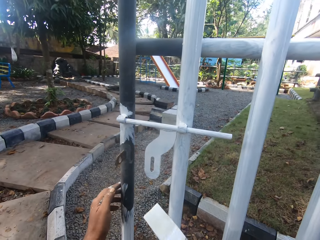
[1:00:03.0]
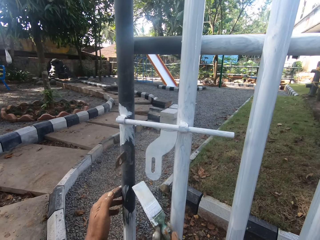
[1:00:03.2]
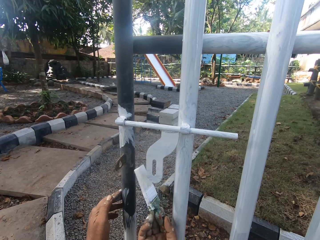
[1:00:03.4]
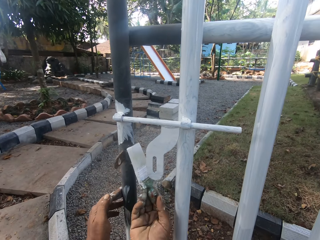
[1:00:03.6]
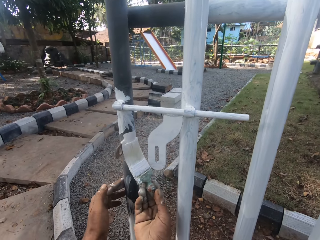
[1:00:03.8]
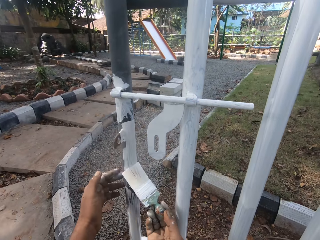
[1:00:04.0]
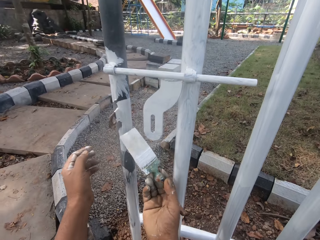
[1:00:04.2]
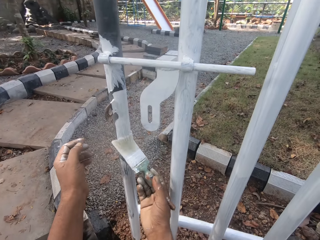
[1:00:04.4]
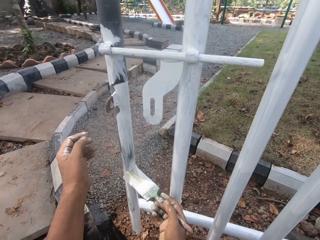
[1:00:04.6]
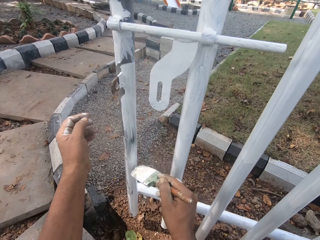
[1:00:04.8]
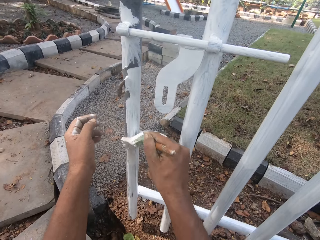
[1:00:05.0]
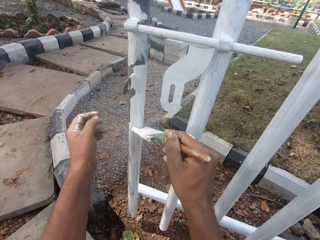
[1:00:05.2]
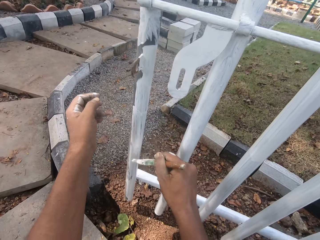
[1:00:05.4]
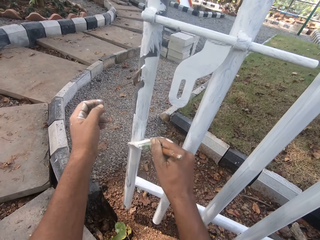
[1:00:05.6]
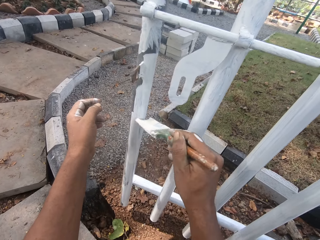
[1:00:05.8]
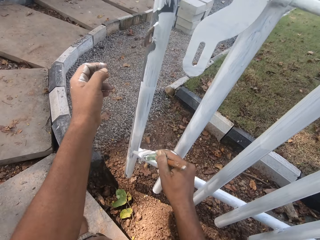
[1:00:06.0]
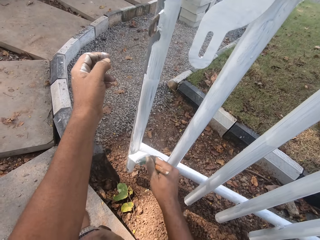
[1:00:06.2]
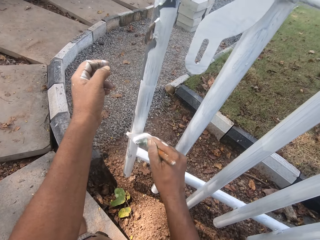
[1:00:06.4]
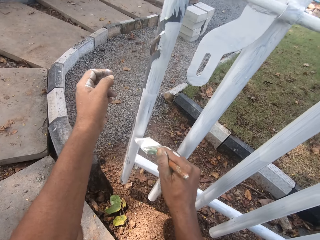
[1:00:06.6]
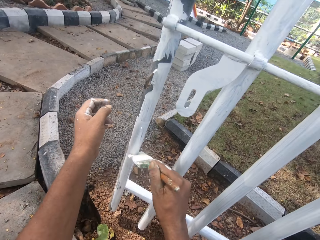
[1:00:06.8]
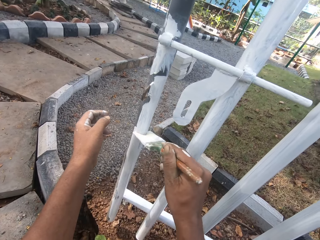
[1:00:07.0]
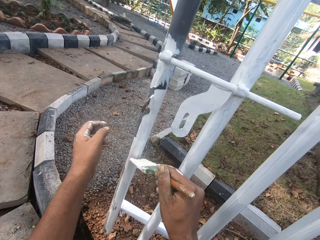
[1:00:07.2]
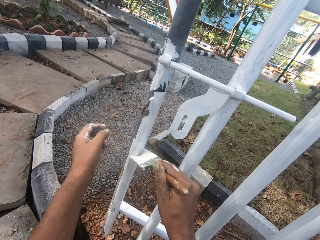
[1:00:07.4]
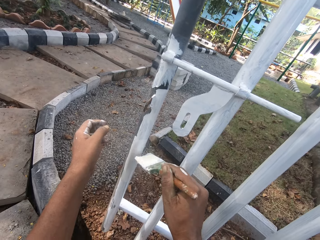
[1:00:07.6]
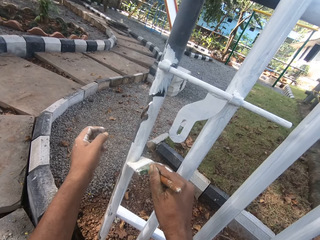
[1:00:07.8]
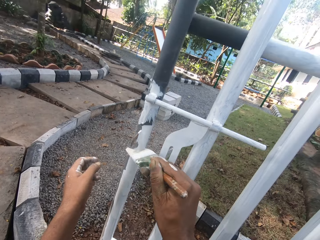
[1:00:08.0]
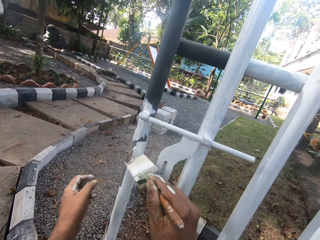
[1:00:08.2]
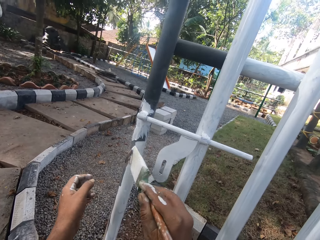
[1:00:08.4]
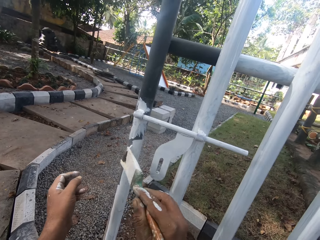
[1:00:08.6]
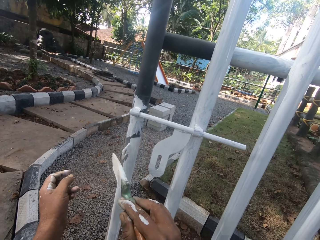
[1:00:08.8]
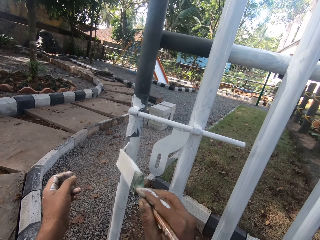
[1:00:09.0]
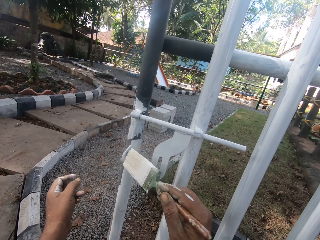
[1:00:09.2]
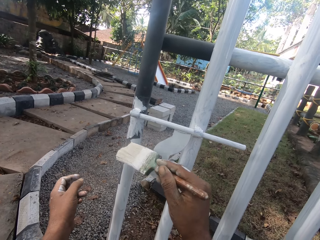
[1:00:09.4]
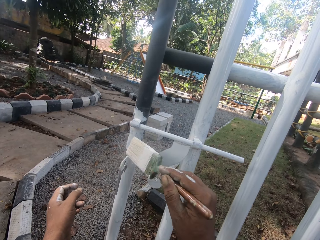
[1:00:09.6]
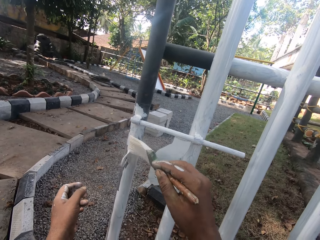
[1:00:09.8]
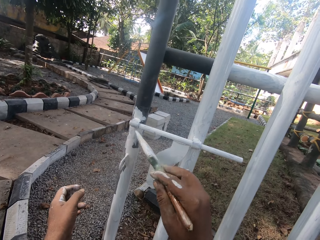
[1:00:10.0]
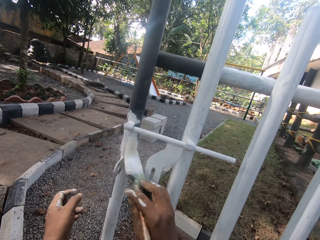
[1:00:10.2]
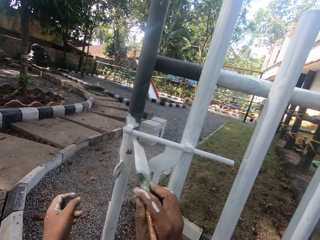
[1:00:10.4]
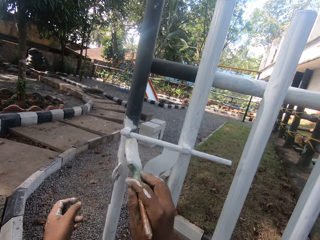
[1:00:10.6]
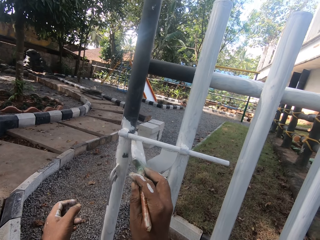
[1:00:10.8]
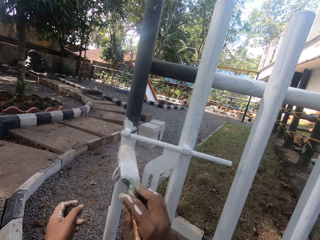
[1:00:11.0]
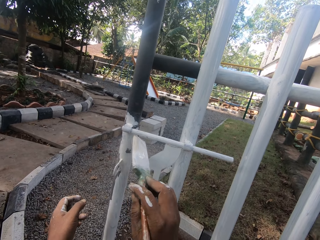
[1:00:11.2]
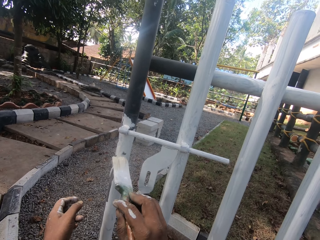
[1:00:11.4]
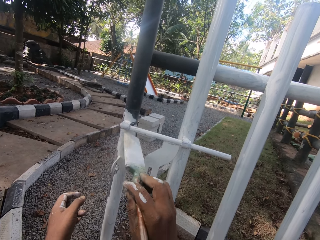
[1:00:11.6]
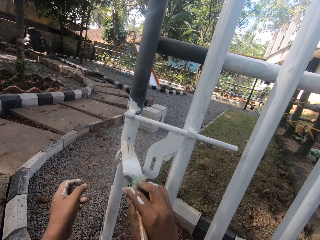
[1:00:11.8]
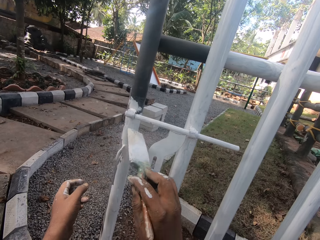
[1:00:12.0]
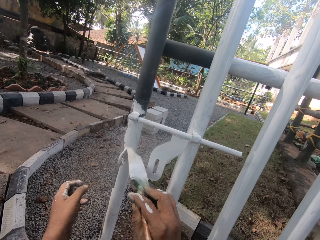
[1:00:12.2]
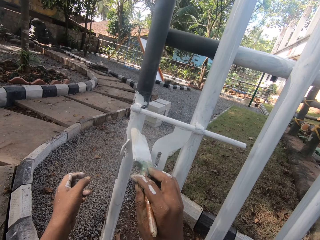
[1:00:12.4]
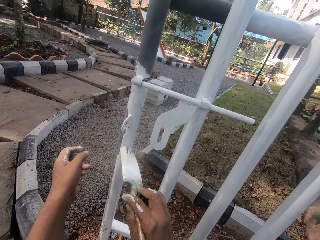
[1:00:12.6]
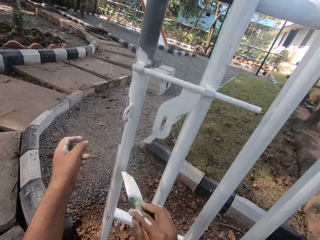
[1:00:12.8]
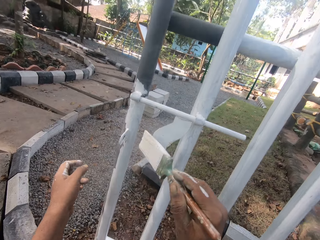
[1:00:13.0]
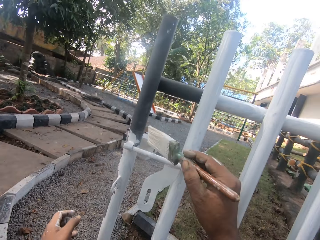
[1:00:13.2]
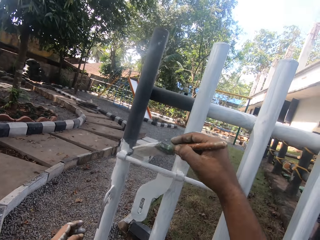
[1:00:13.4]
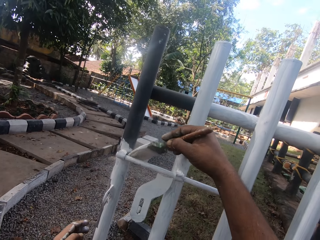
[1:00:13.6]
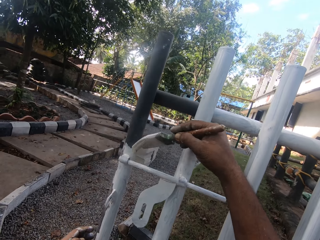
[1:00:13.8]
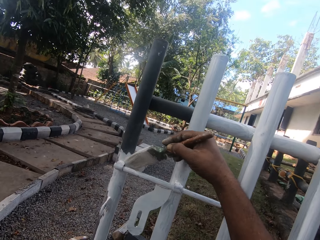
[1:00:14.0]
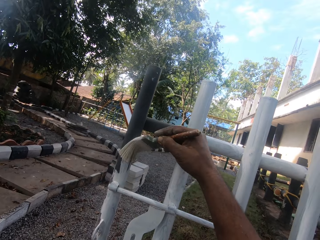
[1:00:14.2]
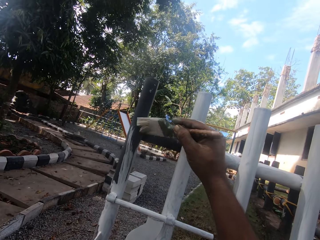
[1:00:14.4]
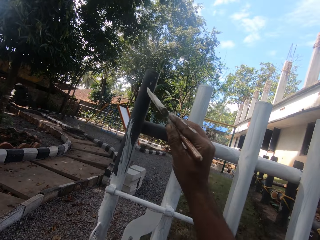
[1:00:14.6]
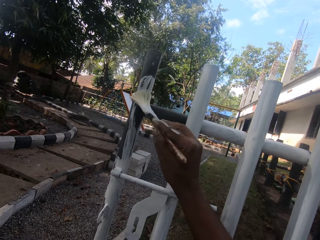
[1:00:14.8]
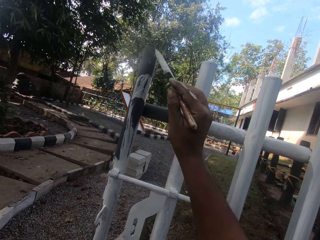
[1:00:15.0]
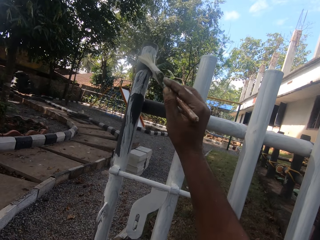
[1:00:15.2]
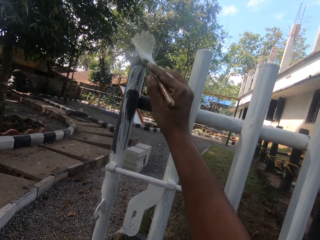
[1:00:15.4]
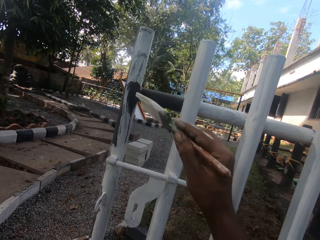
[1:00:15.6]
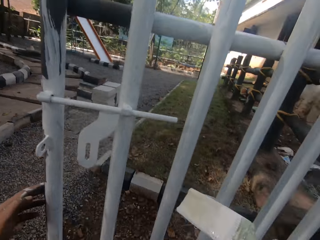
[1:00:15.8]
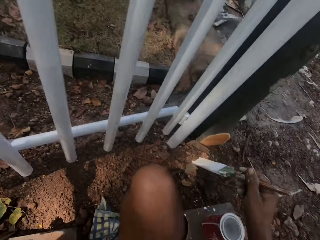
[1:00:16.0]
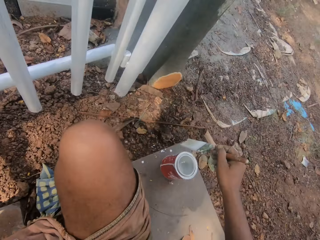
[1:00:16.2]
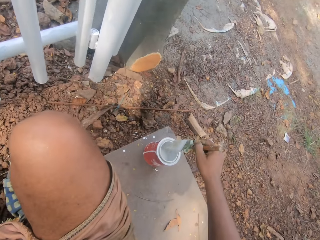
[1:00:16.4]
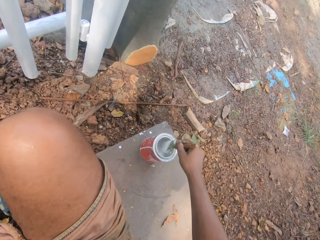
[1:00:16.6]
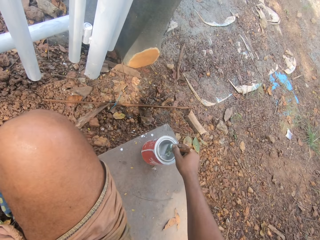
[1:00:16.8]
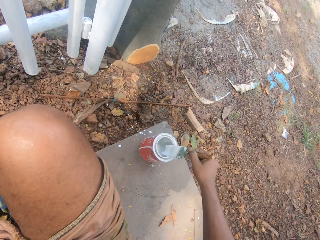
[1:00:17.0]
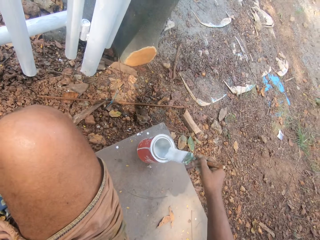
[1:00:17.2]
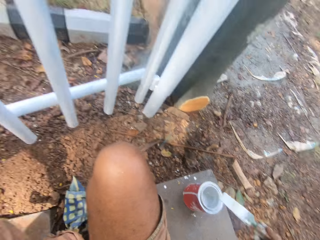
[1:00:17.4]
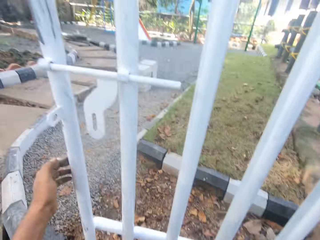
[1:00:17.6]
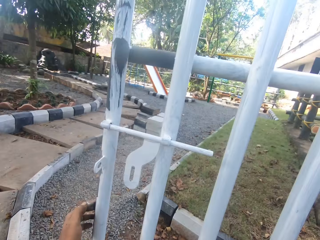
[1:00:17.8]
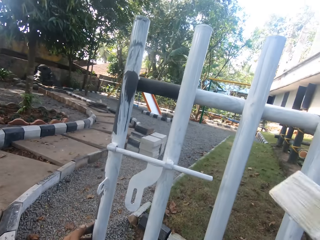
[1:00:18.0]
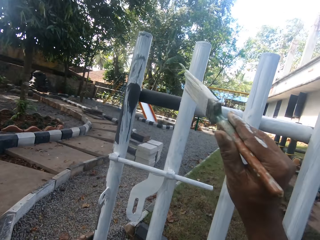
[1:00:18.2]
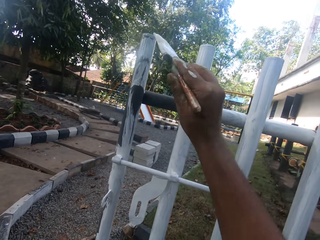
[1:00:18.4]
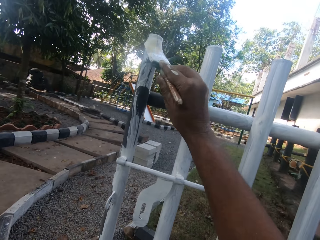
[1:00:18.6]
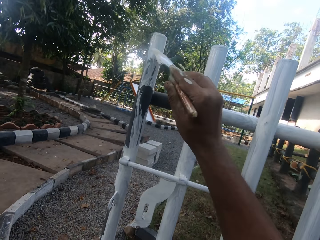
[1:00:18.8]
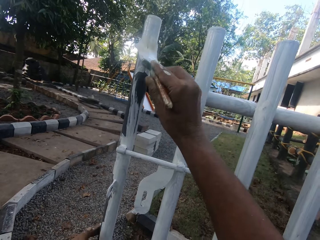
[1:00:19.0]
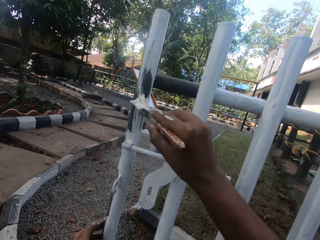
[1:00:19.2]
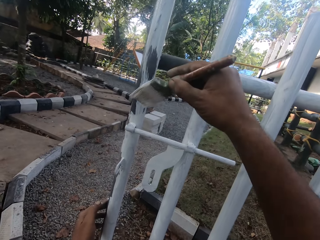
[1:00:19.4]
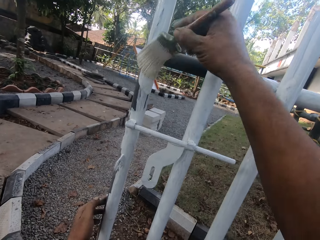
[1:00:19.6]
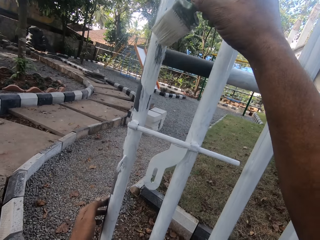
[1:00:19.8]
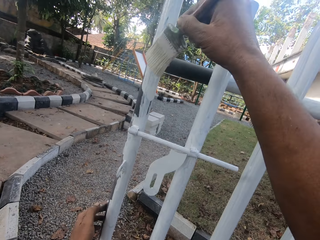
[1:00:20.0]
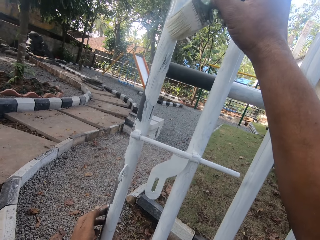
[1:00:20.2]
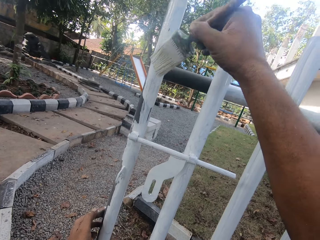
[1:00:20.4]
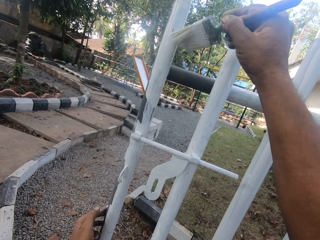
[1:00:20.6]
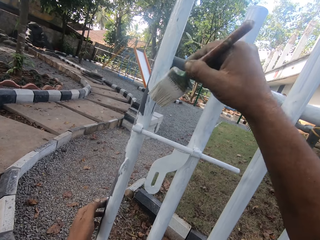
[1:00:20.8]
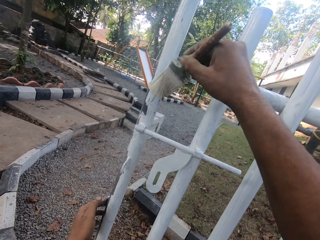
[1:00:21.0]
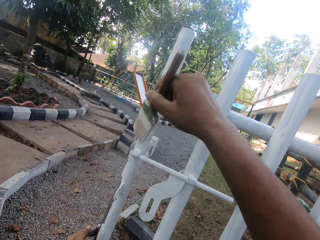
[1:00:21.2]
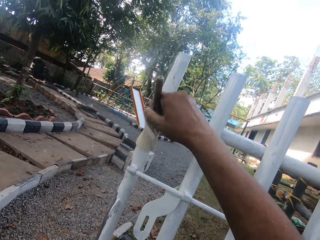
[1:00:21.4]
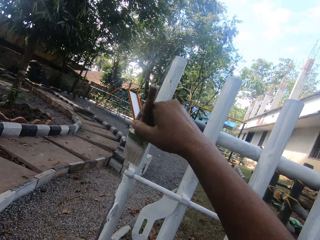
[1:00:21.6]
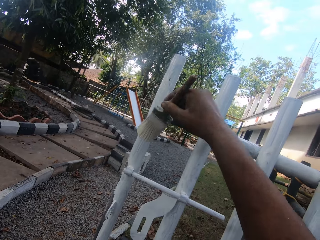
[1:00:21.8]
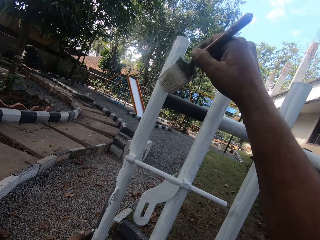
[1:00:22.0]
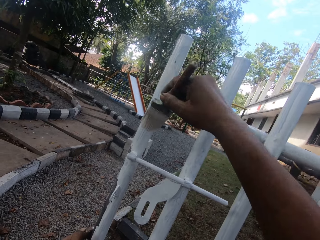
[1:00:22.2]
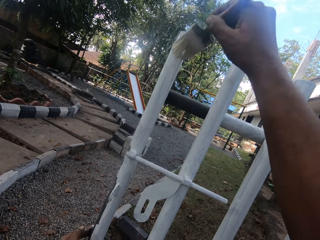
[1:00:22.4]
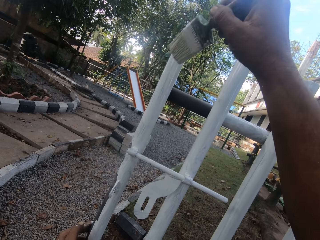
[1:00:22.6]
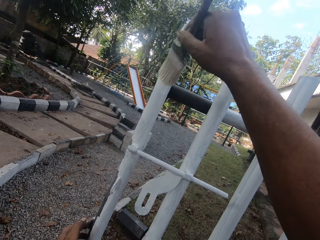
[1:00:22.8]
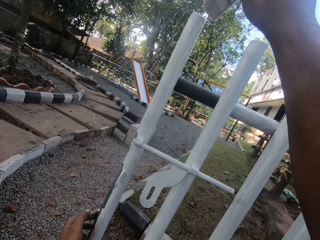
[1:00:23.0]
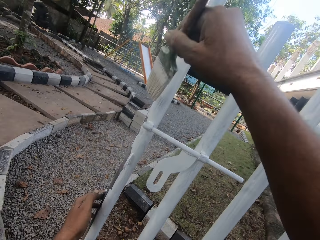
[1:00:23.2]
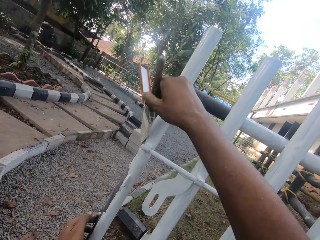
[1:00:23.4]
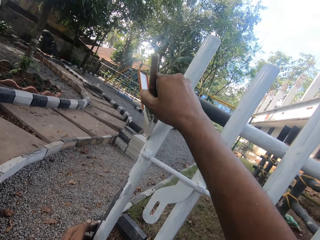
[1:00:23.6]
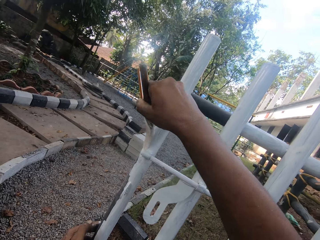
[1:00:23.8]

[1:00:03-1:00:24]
The camera wearer paints on the gate or metal rail. They dip a paint brush in a paint can. They turn around. They paint on the gate.
